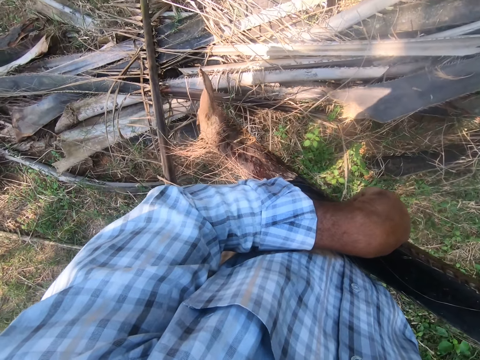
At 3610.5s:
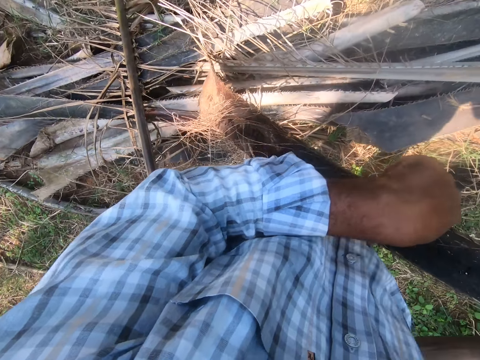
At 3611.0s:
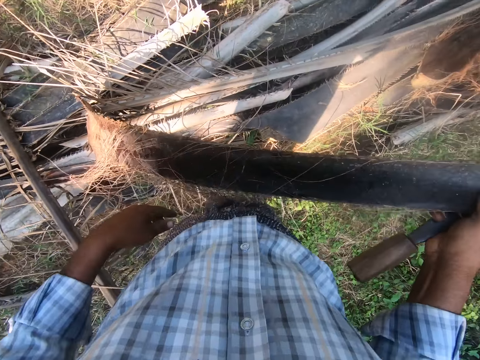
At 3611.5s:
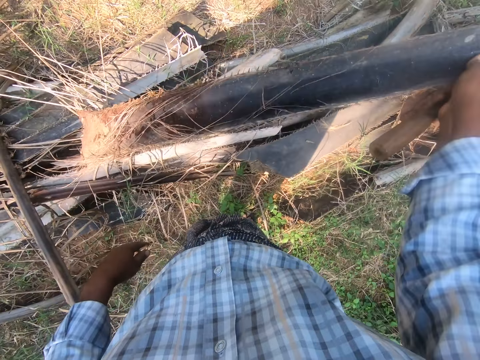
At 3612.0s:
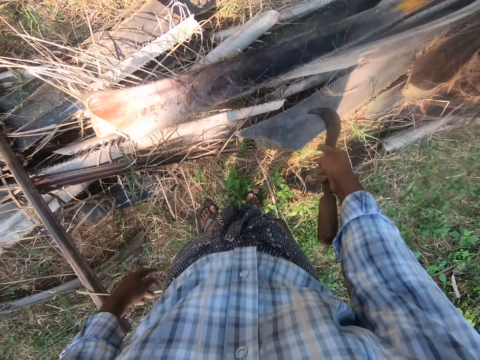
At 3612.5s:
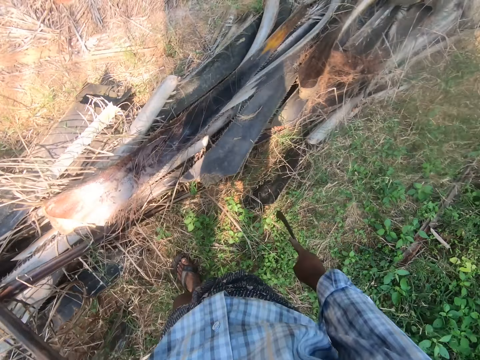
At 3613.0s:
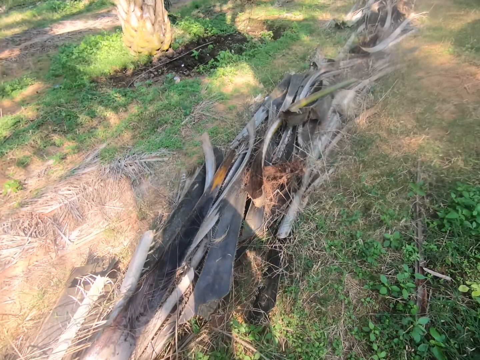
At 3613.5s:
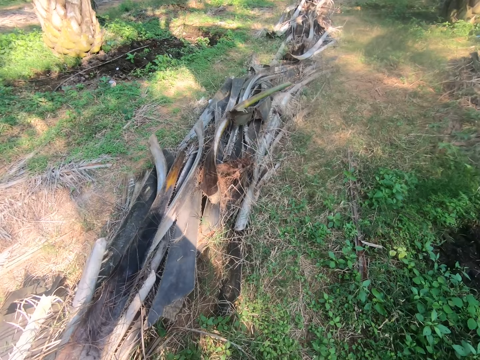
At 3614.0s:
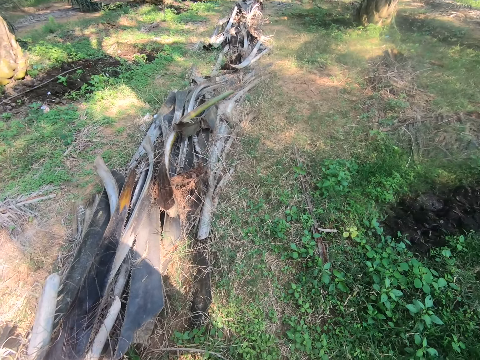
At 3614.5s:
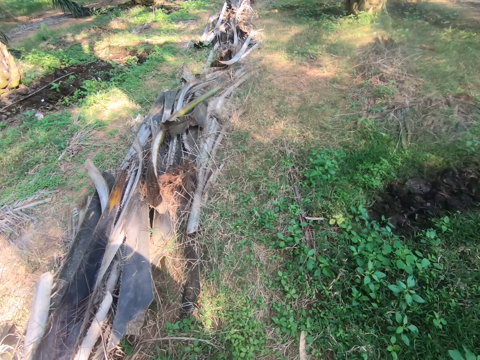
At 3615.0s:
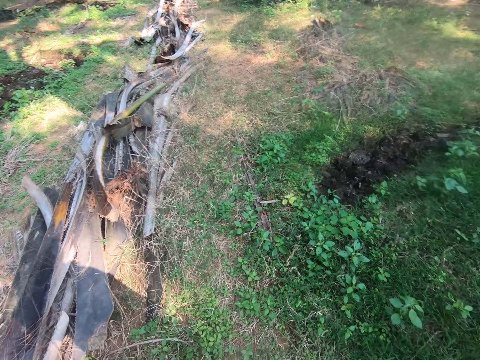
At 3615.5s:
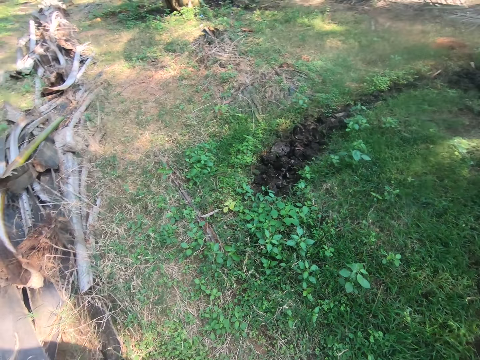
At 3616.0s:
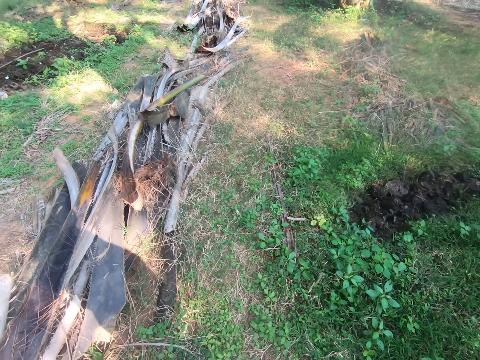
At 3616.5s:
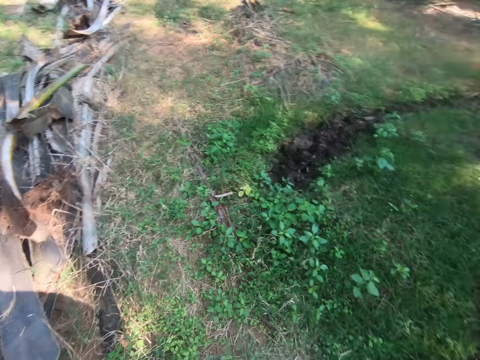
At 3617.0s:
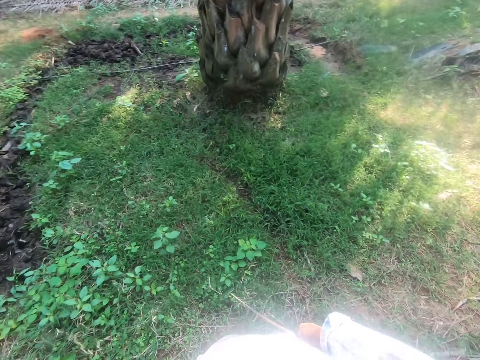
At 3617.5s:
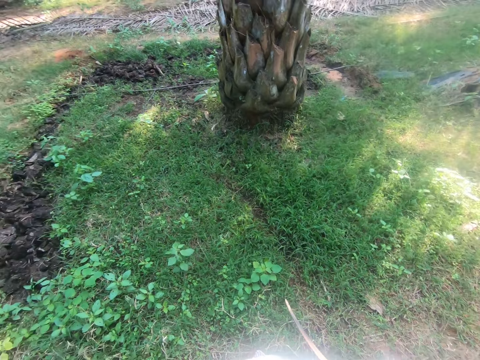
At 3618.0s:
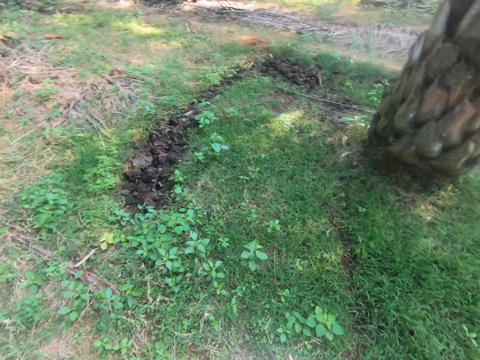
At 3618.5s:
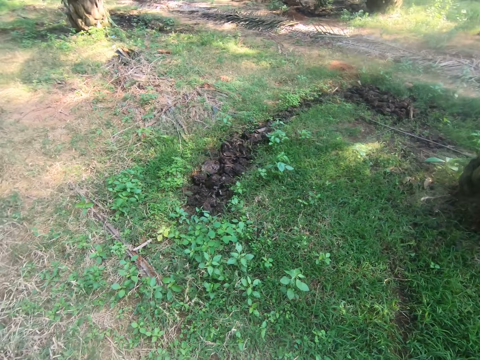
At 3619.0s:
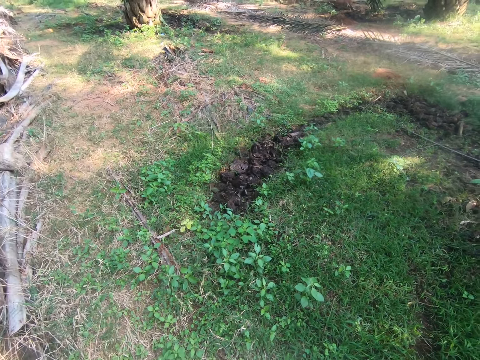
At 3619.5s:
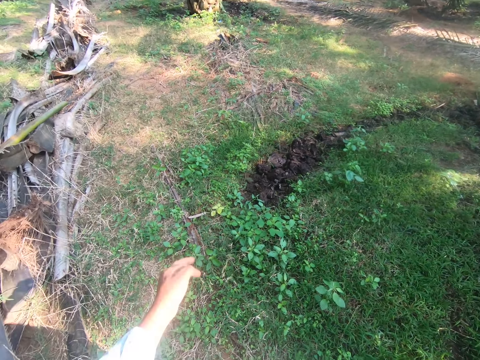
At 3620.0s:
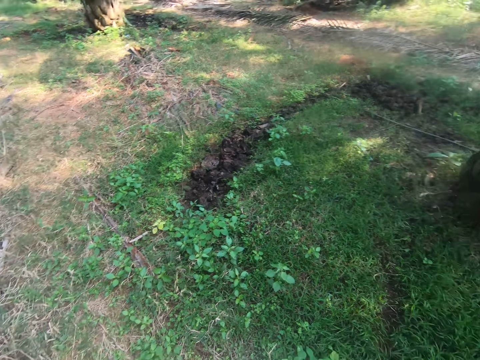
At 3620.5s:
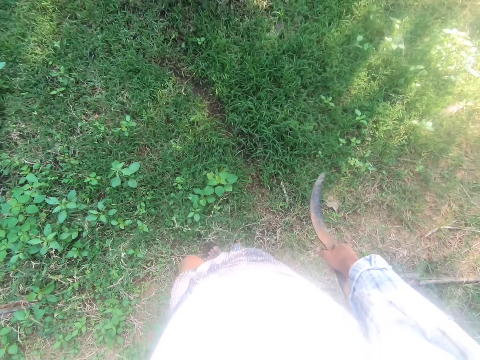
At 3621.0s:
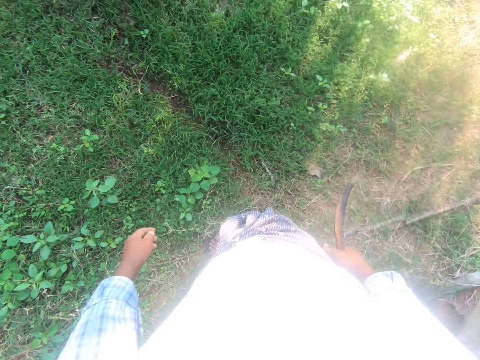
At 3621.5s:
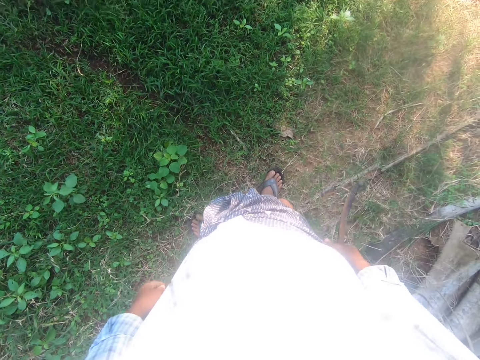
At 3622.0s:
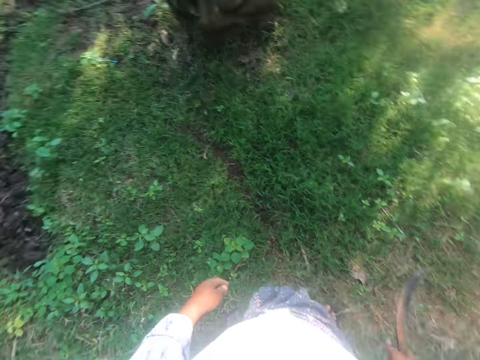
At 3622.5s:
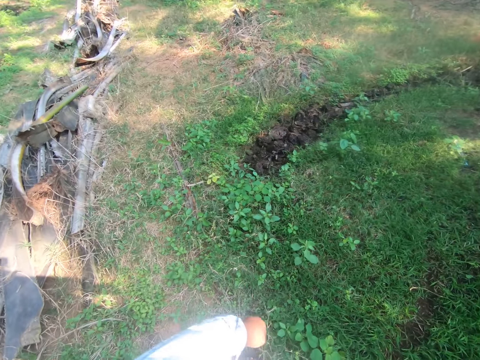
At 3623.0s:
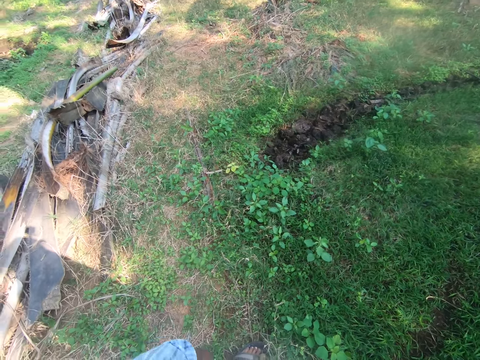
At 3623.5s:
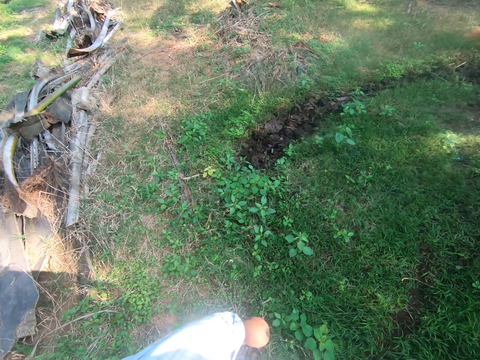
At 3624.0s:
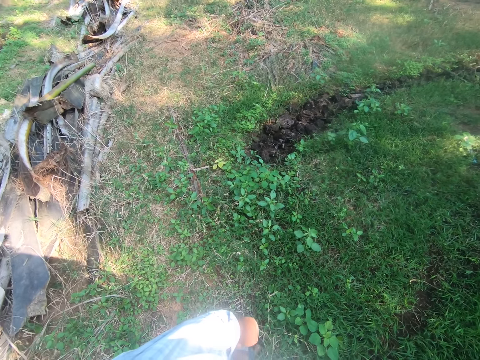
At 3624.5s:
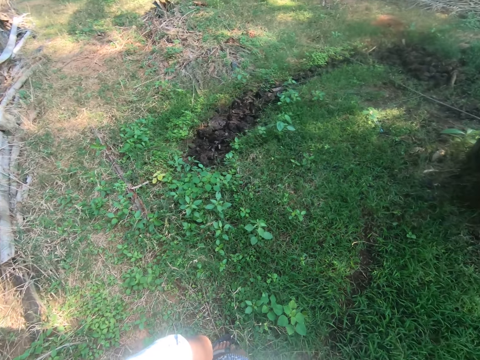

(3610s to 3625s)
The camera wearer drops the palm frond on a pile of palm fronds on the ground. They move around. They hold a panga.

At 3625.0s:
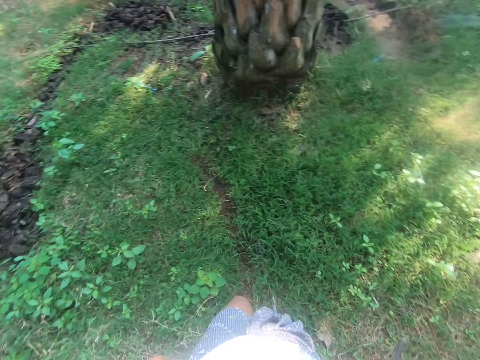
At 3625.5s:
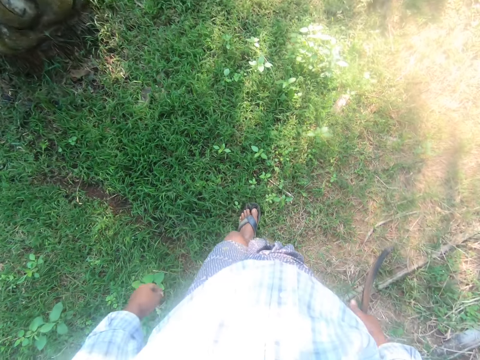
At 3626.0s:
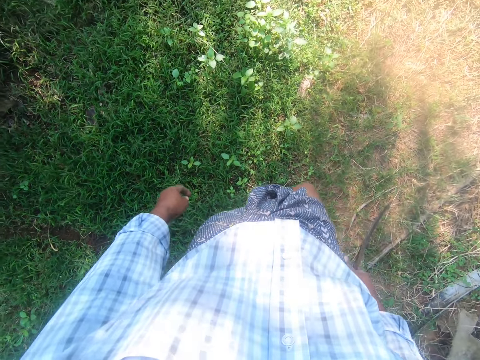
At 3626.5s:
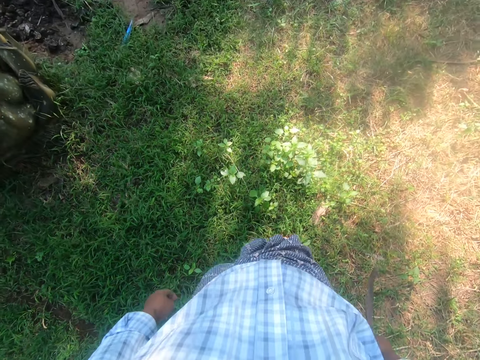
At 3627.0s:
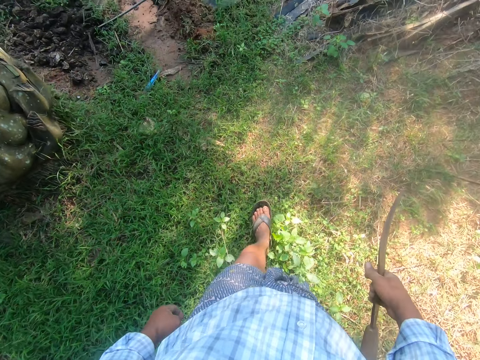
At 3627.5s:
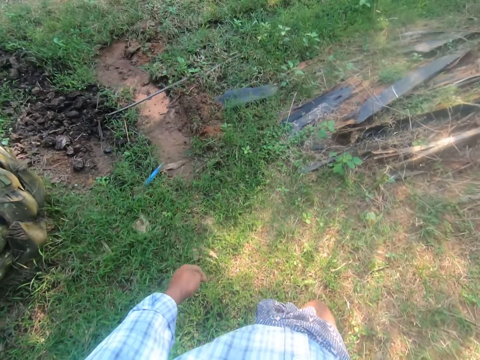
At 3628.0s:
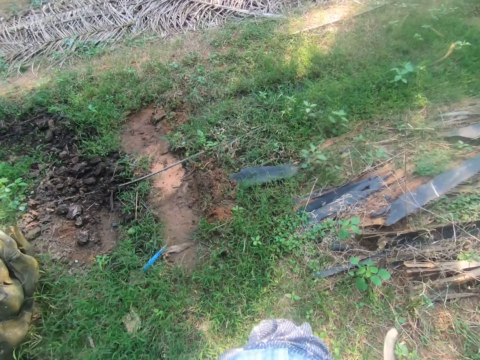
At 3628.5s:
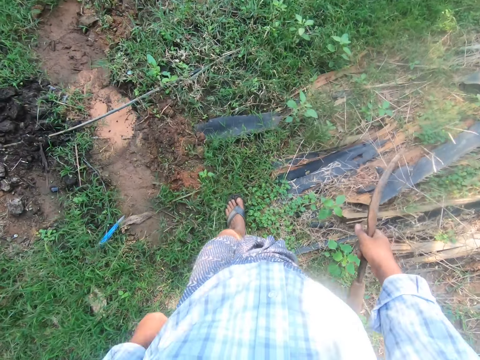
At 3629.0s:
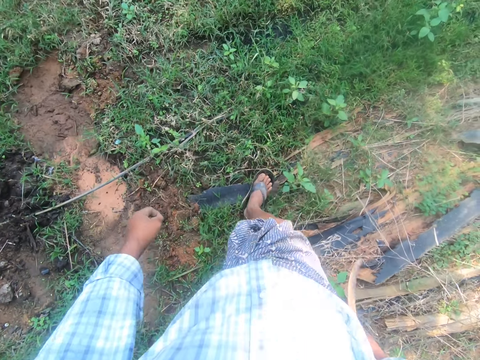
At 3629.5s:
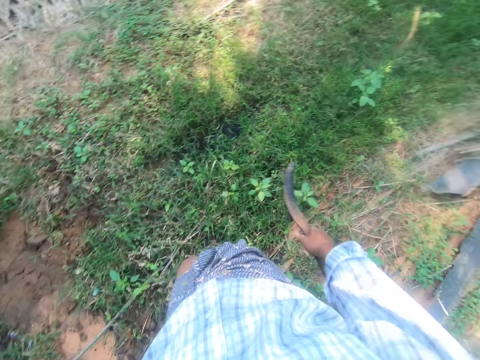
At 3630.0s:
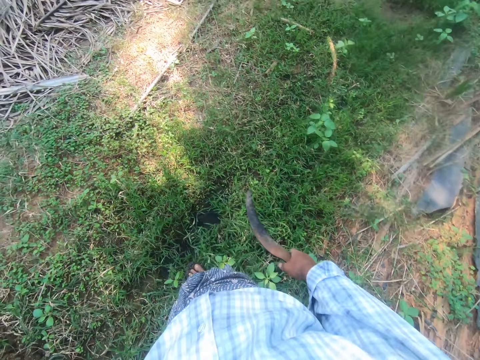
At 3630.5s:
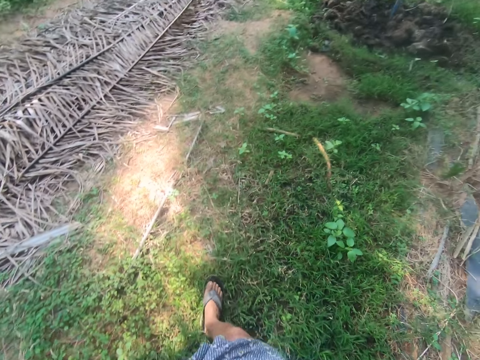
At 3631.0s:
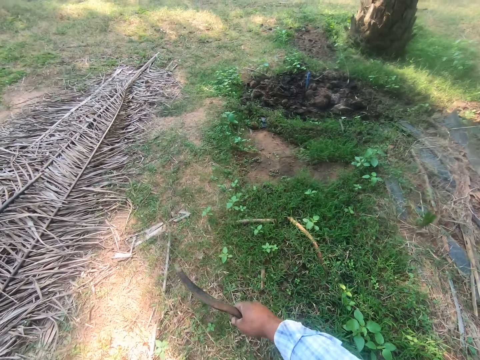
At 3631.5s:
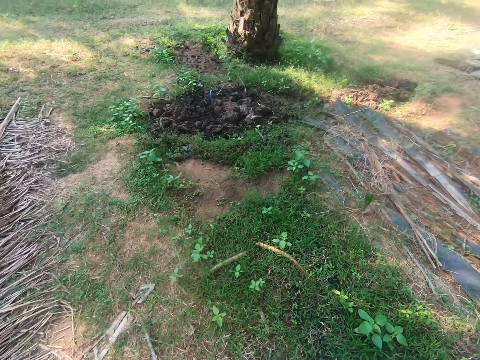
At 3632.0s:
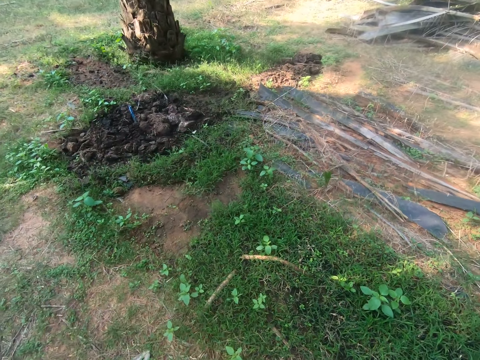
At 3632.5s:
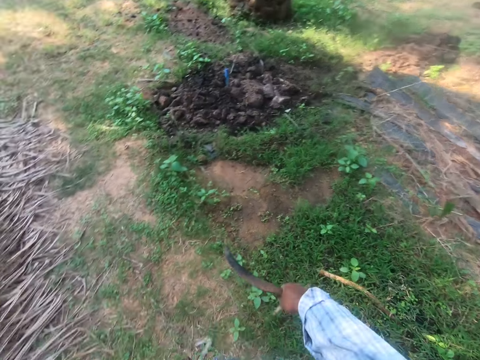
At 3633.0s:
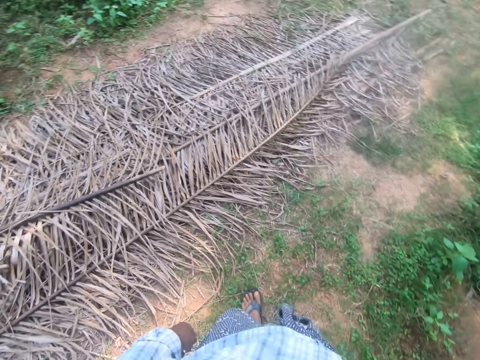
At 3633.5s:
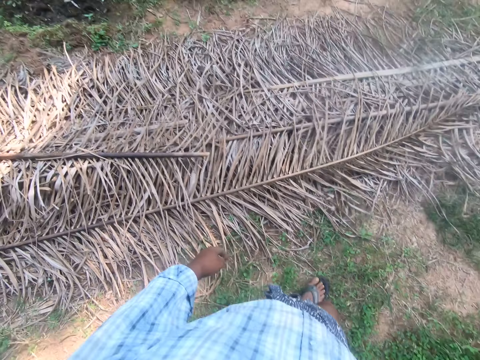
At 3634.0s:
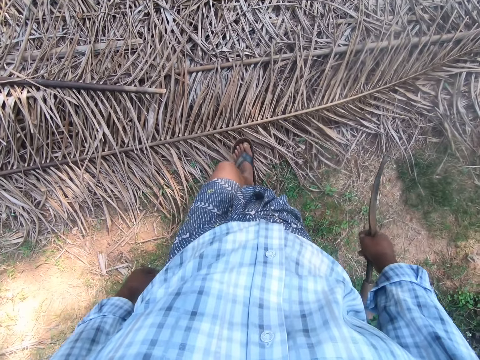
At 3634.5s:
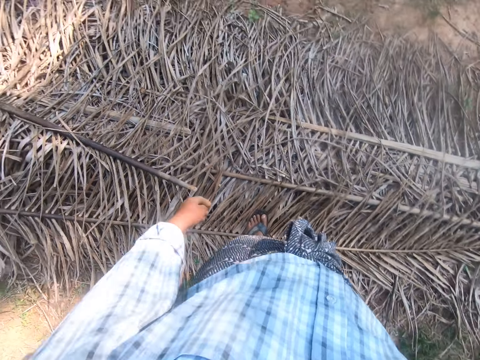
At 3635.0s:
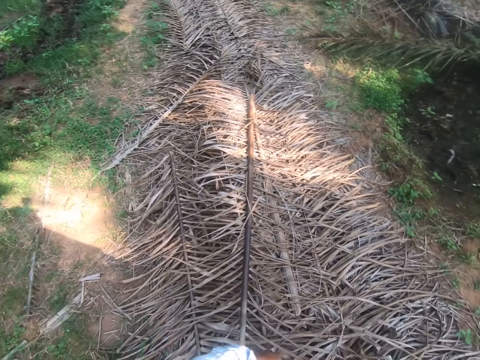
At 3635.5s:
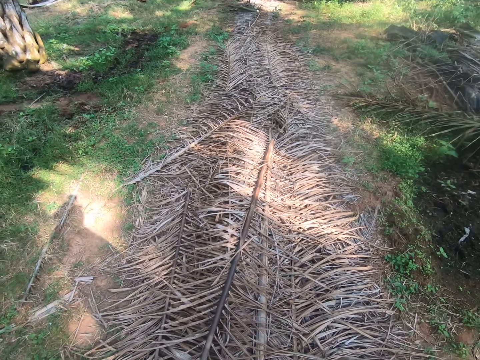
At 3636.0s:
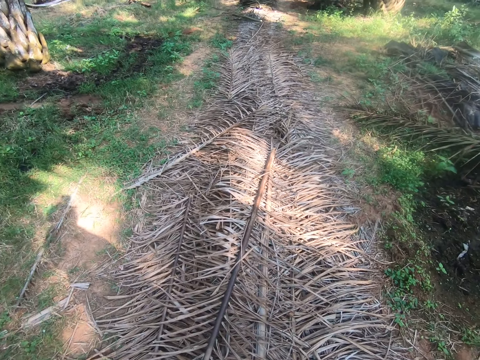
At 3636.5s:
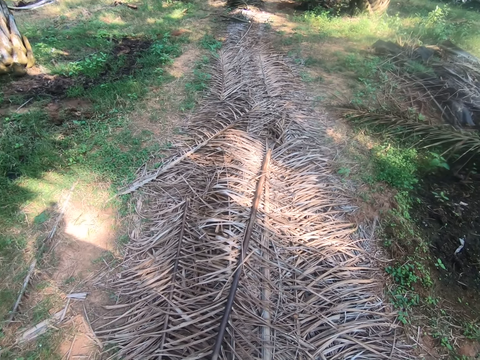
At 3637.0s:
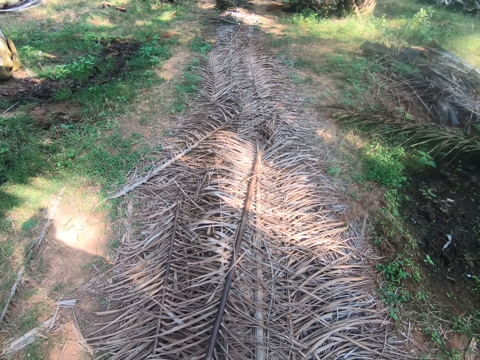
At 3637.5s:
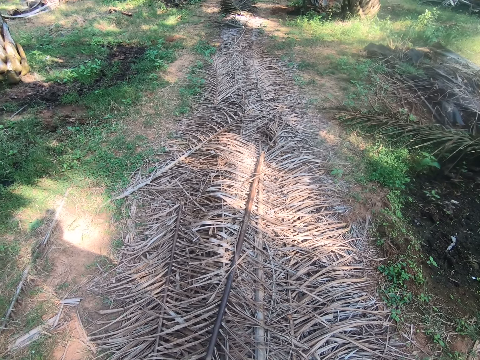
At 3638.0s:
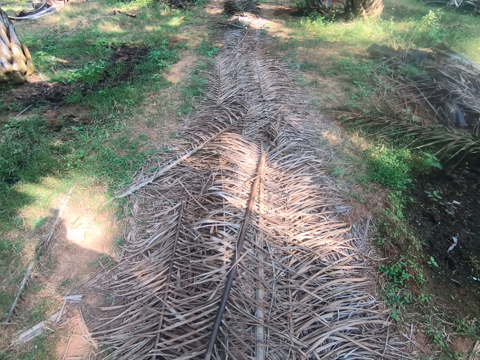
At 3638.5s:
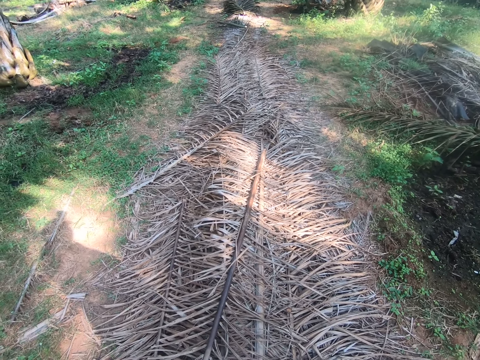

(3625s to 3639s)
The camera wearer walks. They walk on dry palm leaves.
